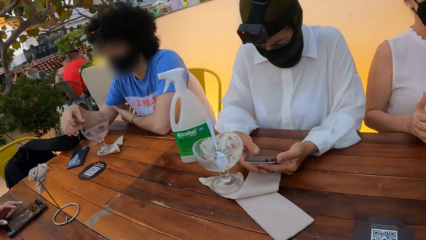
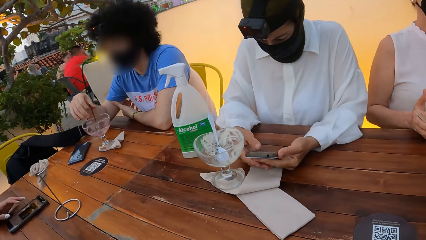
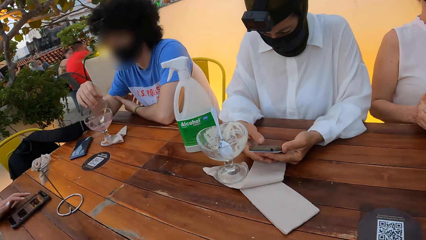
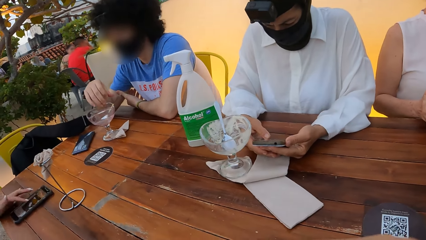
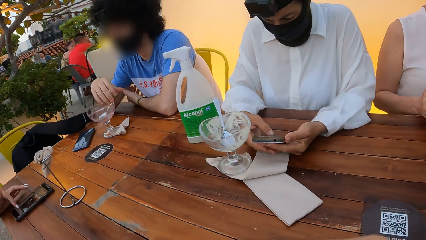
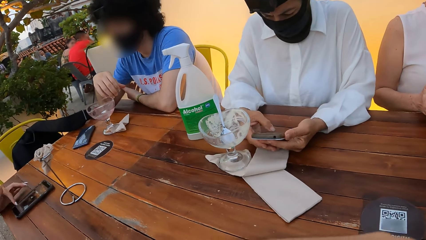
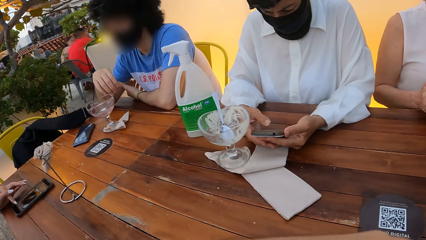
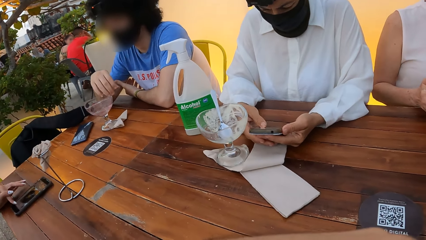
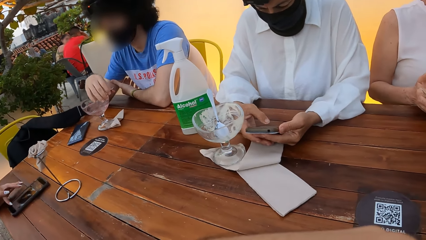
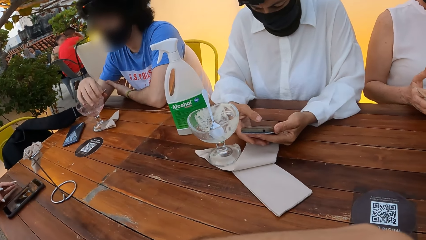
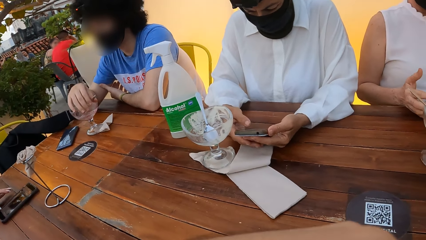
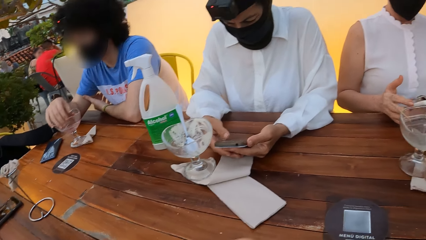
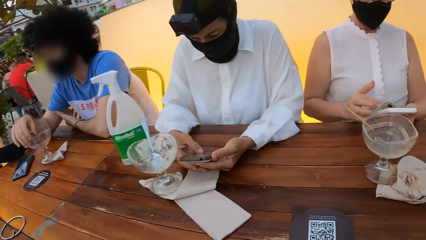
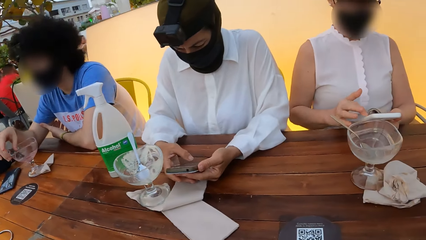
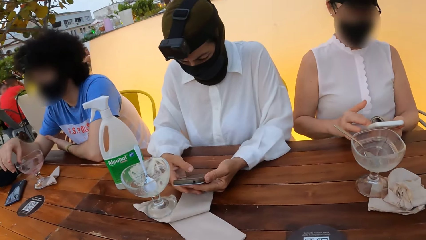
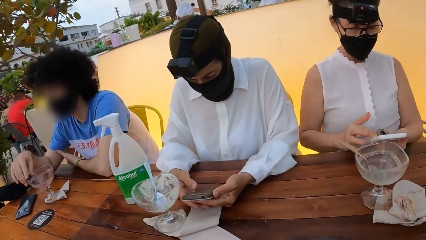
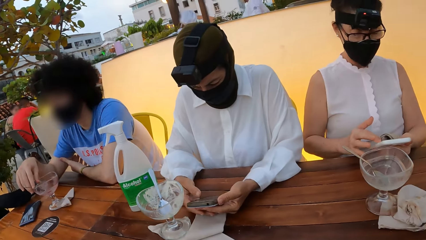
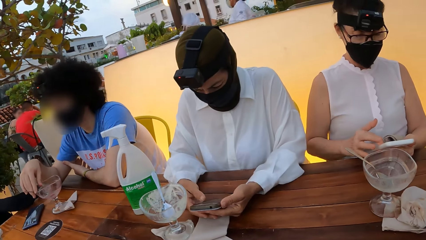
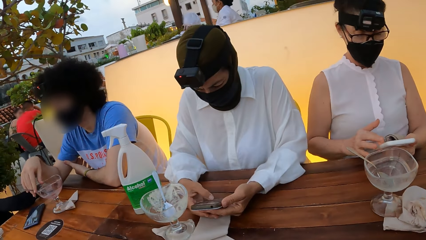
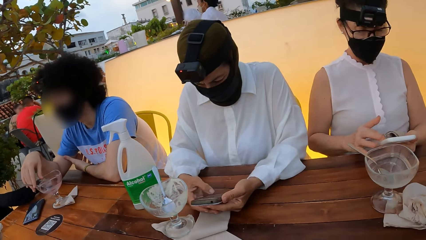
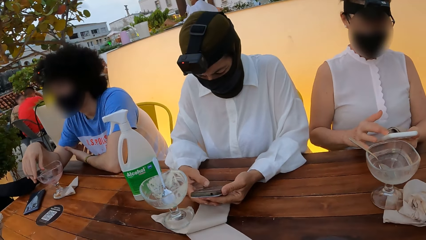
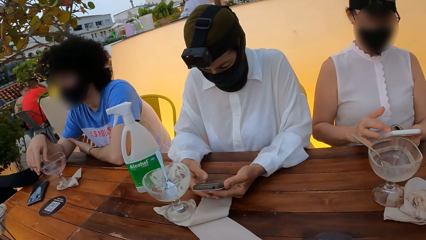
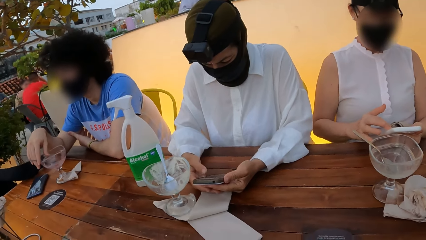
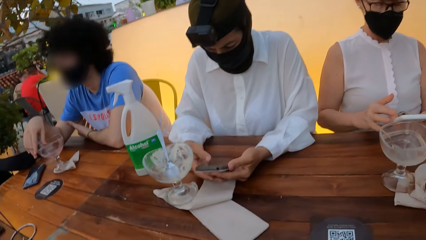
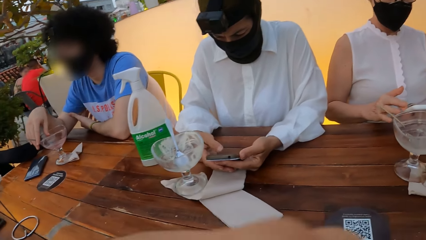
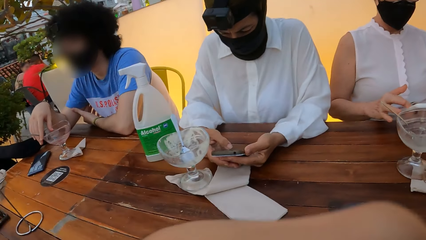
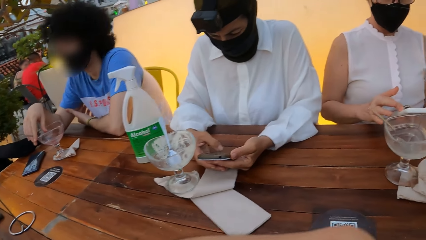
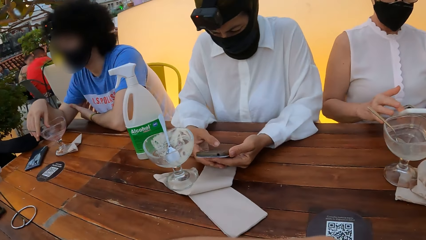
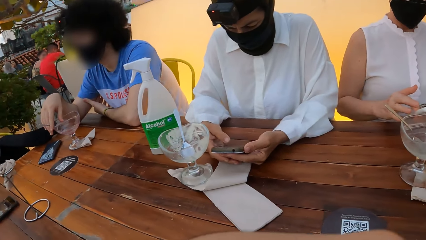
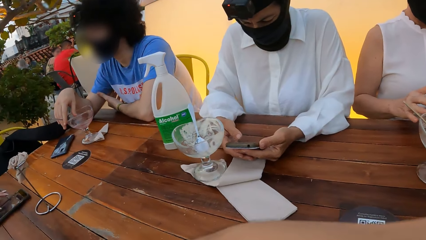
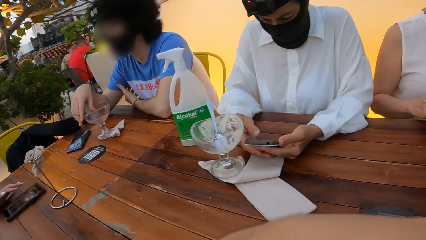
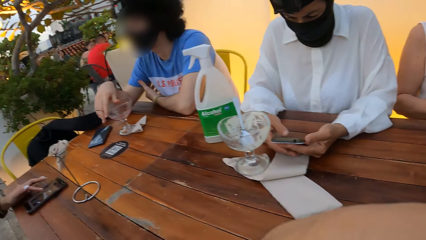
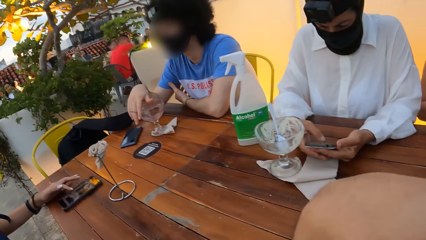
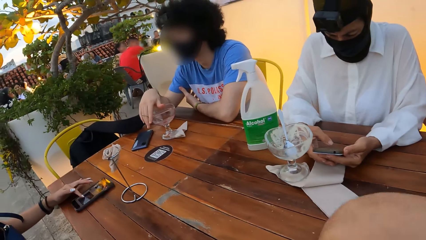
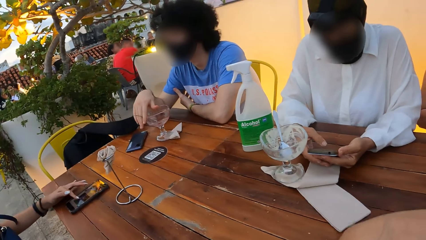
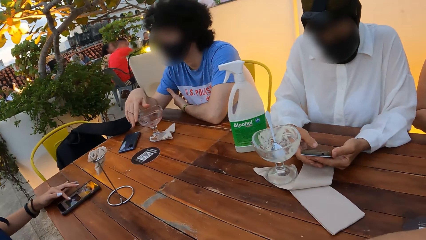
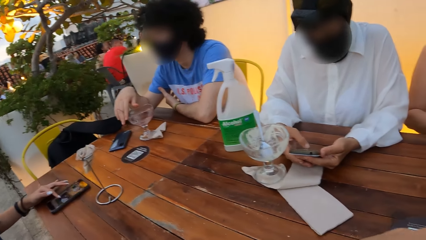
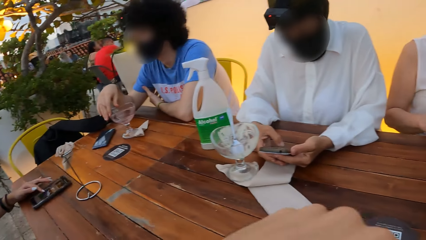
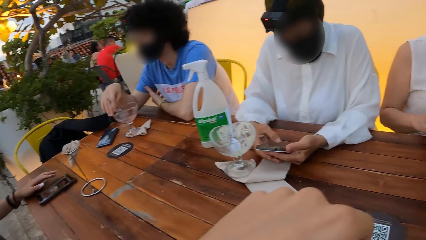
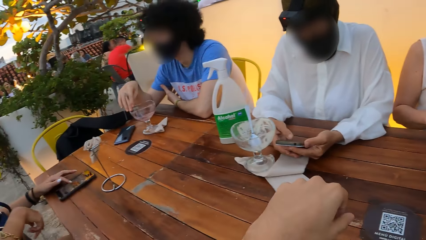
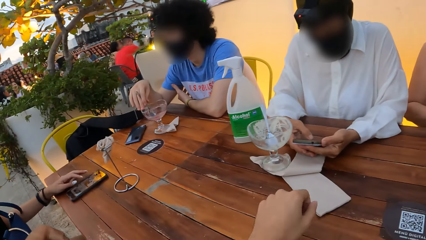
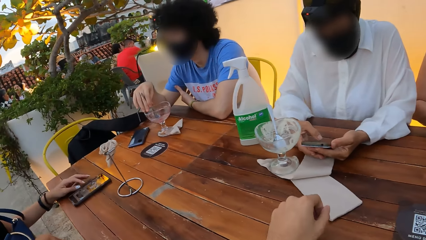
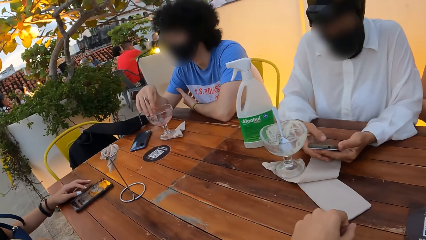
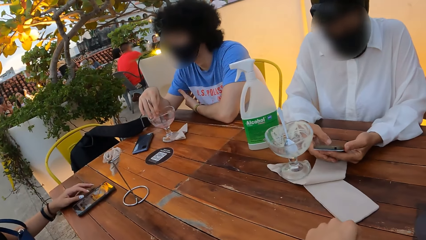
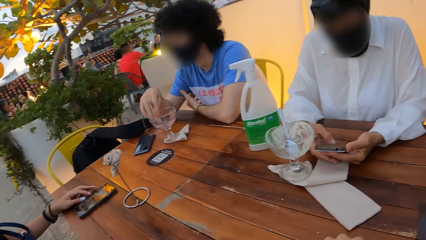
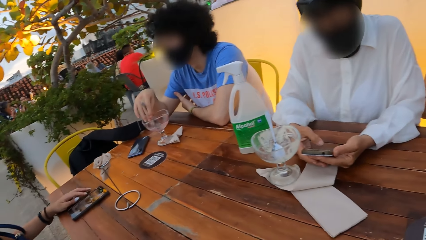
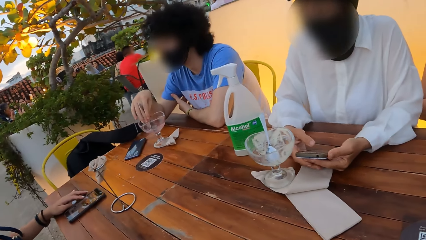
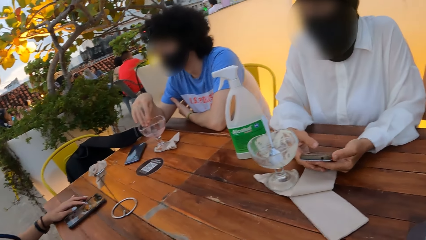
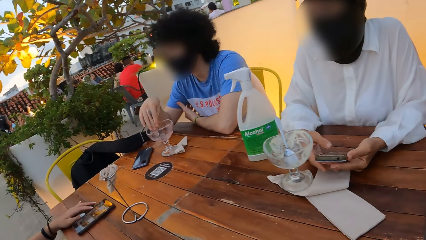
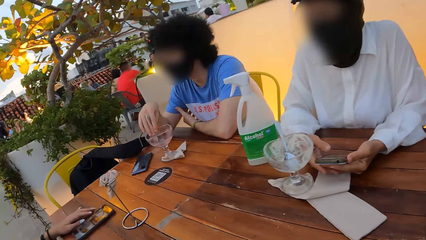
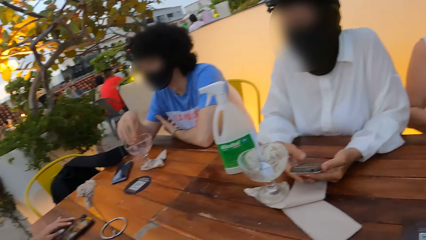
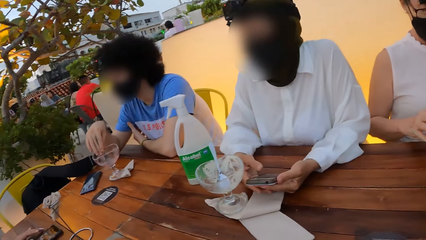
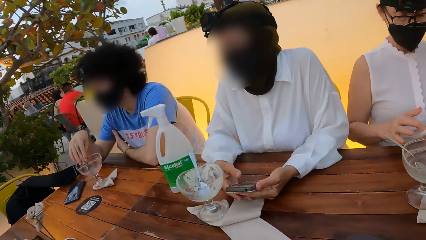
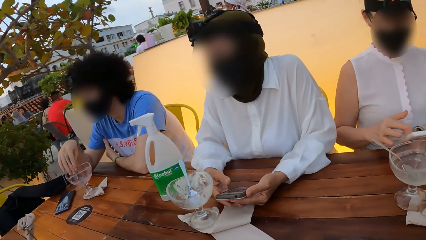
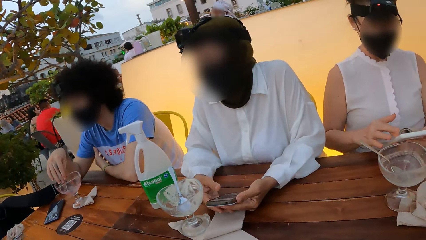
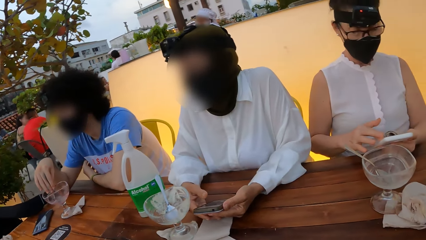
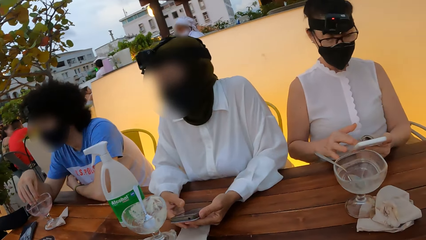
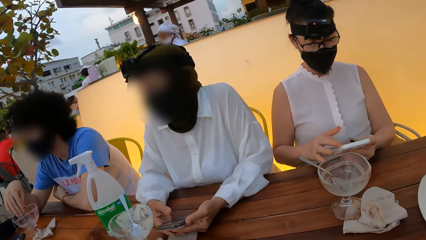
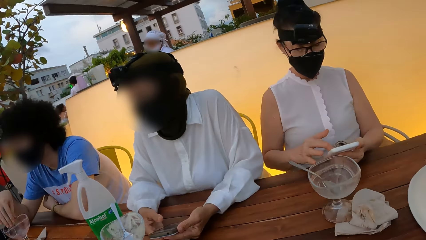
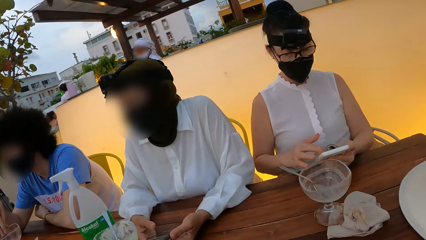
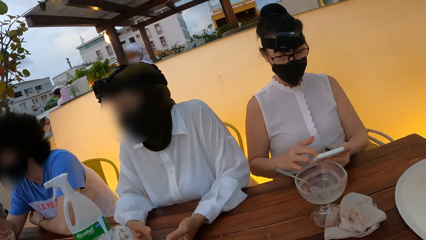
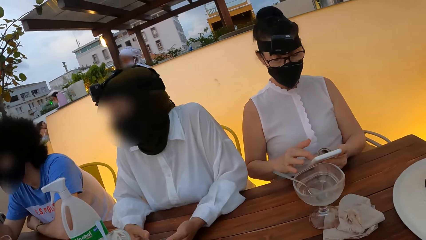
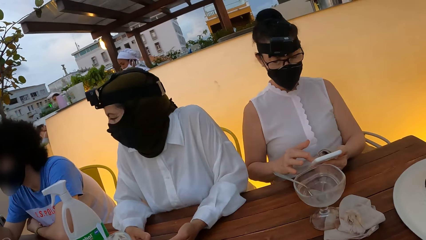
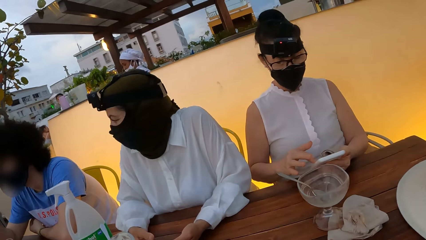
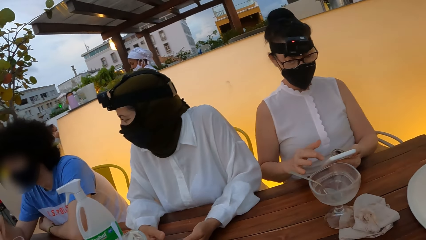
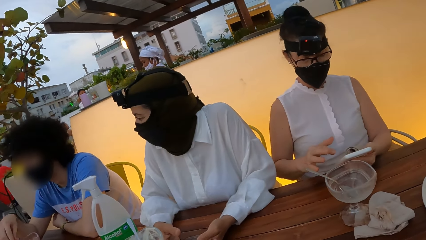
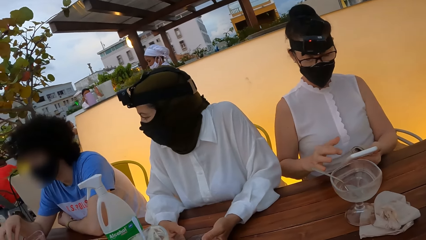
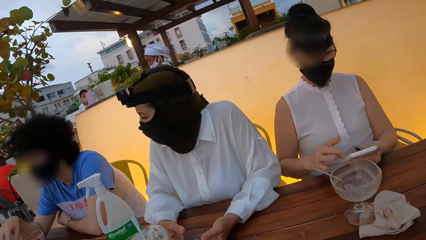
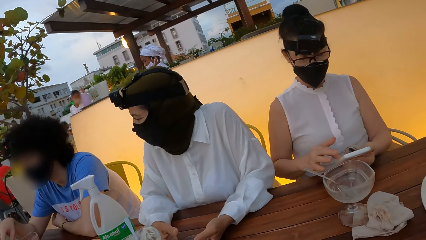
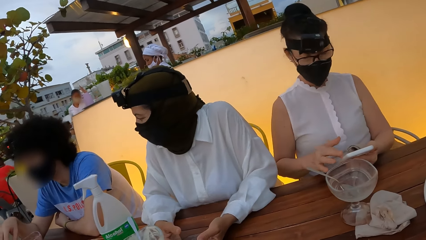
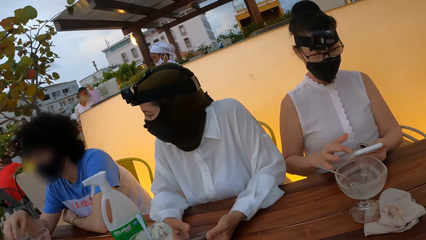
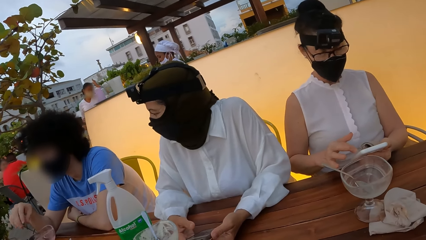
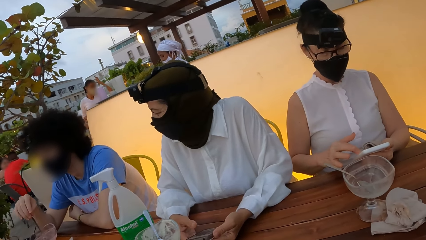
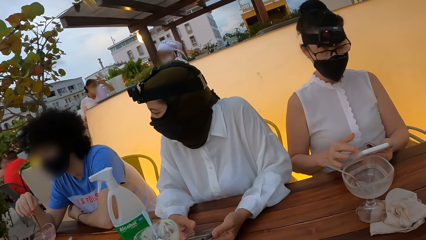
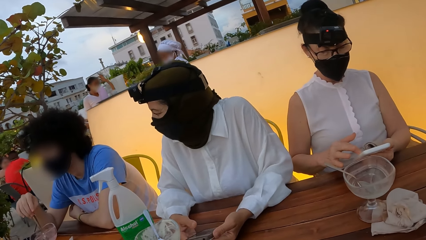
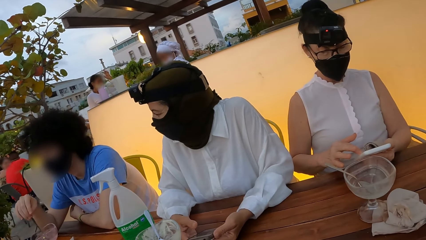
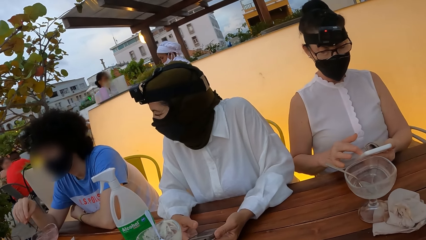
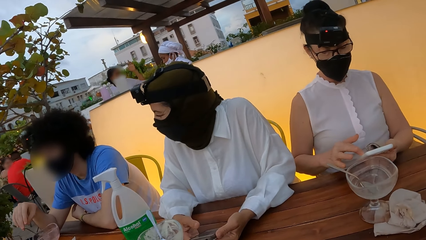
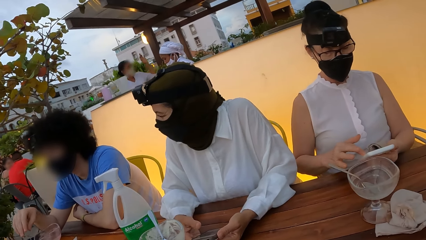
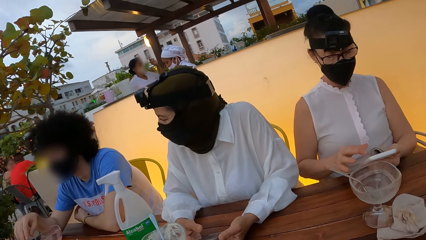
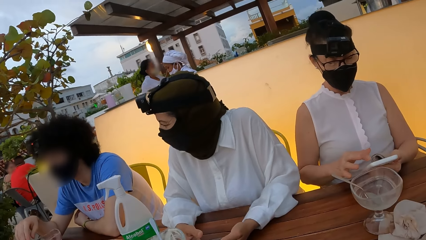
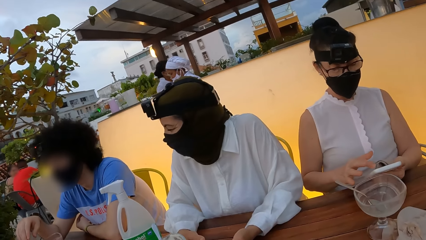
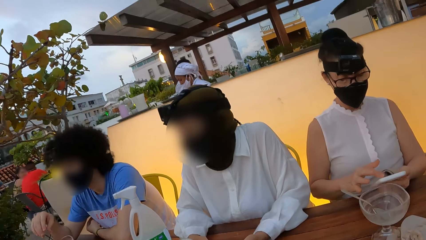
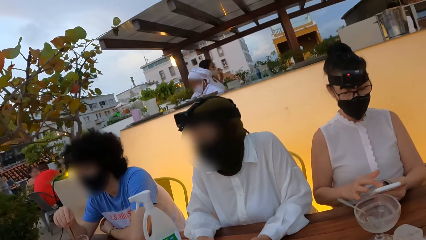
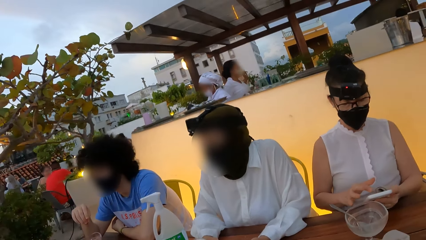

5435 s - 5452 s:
The camera wearer looks at a woman and another woman. He drops his hand.
